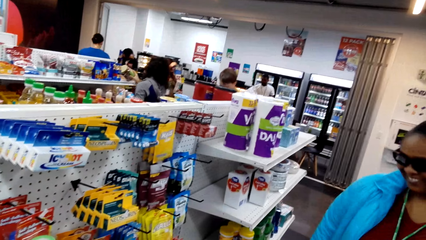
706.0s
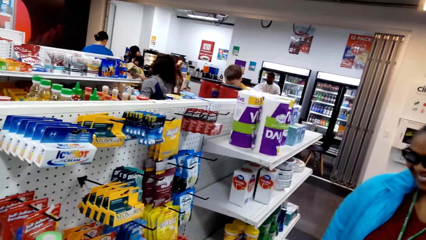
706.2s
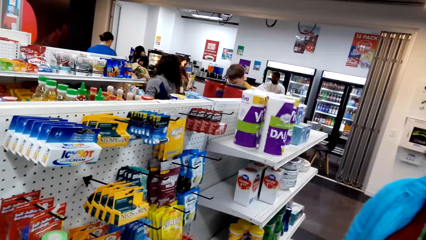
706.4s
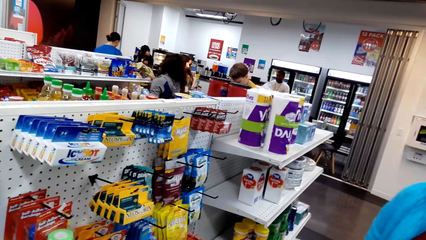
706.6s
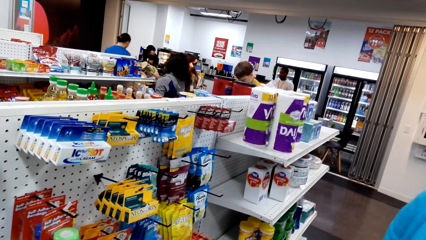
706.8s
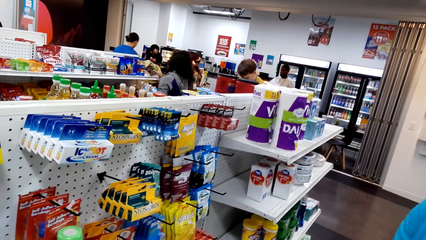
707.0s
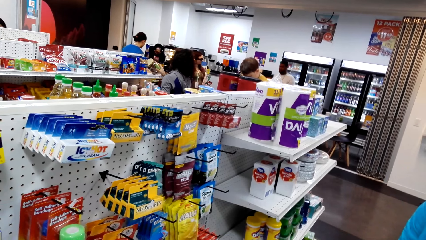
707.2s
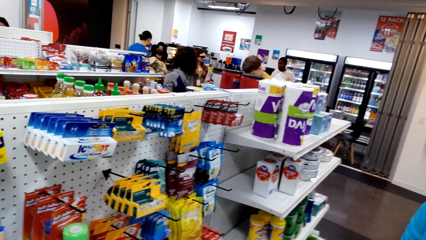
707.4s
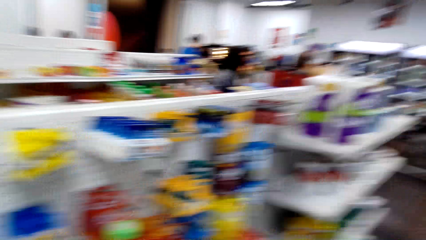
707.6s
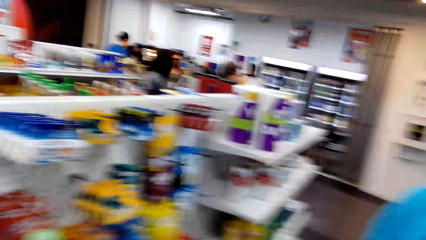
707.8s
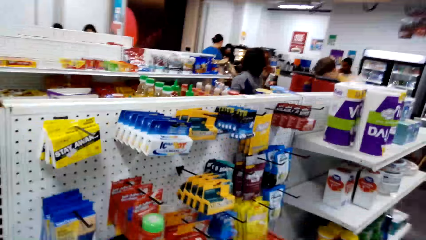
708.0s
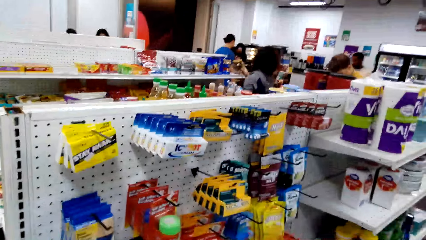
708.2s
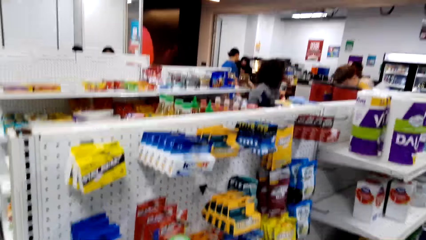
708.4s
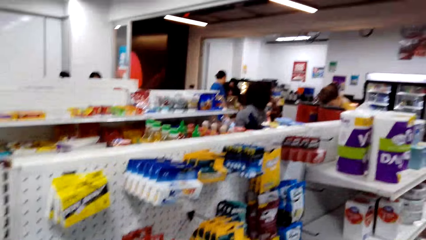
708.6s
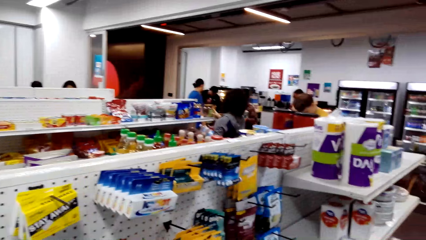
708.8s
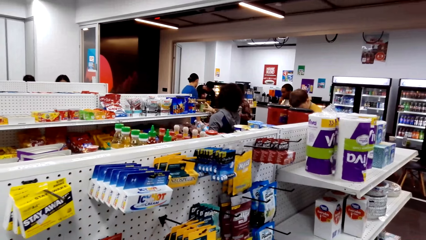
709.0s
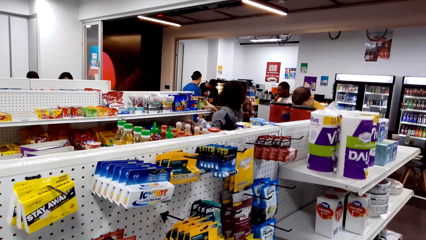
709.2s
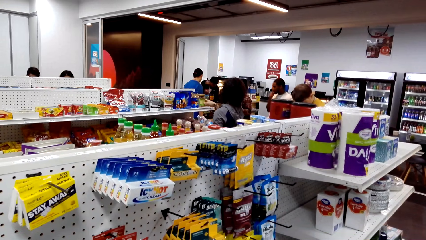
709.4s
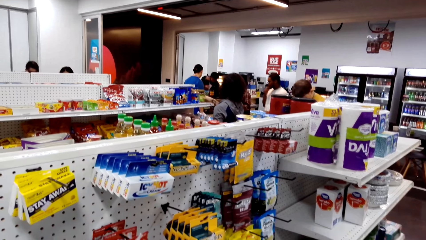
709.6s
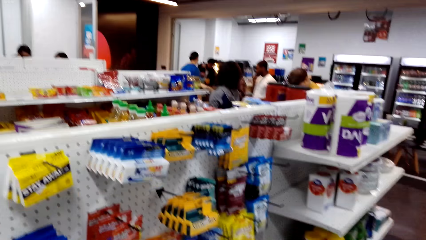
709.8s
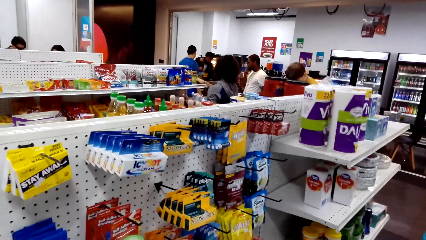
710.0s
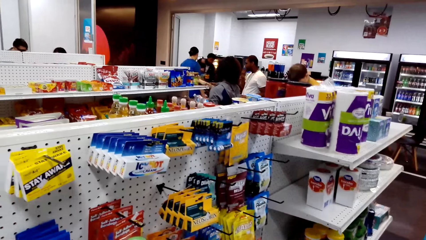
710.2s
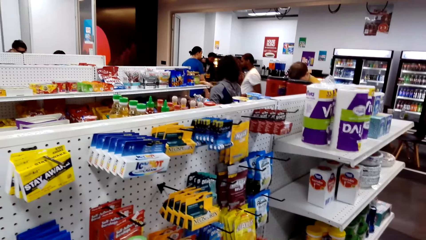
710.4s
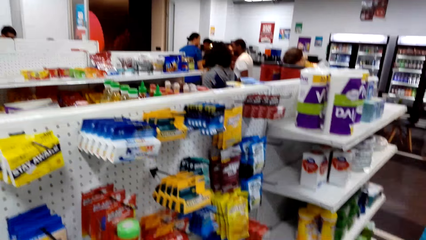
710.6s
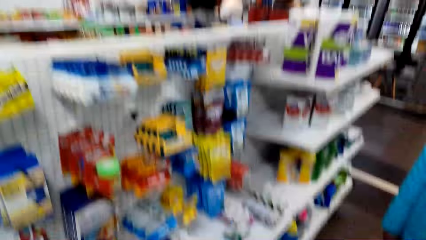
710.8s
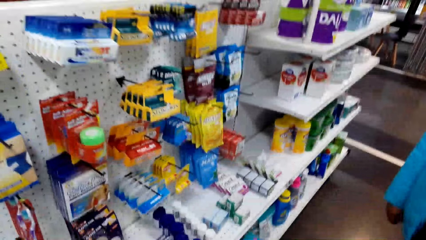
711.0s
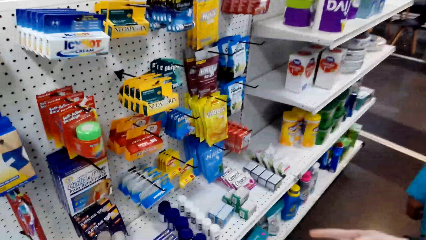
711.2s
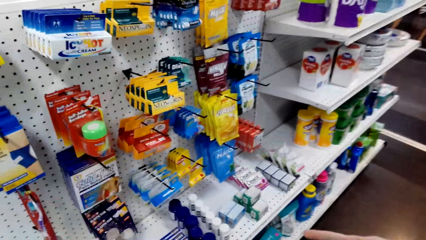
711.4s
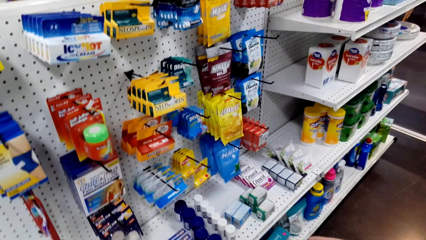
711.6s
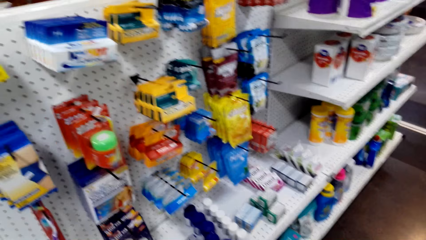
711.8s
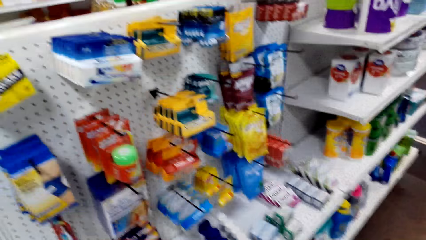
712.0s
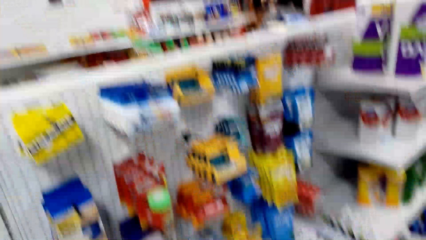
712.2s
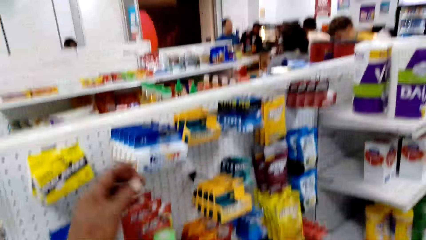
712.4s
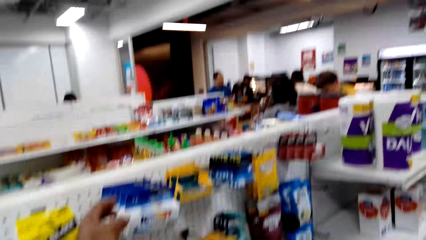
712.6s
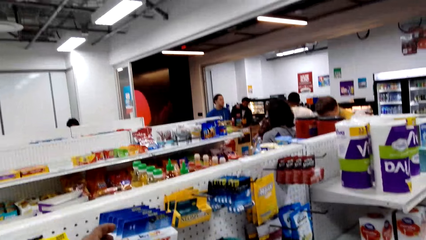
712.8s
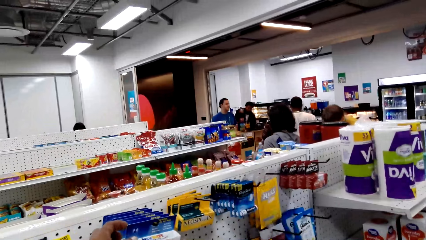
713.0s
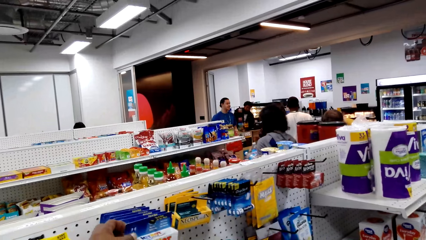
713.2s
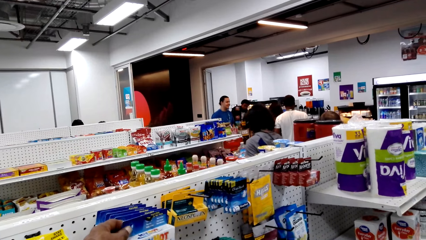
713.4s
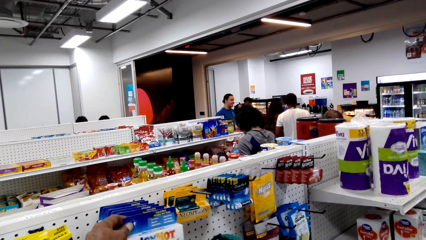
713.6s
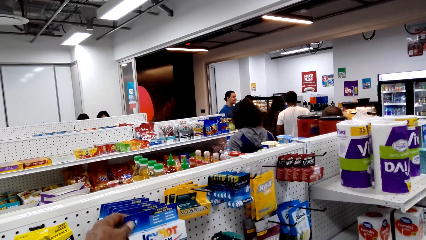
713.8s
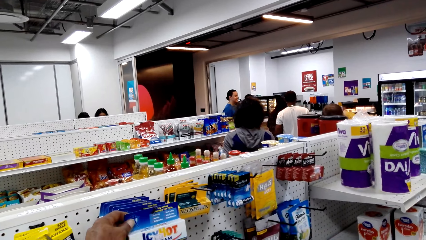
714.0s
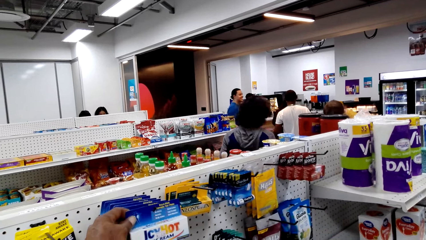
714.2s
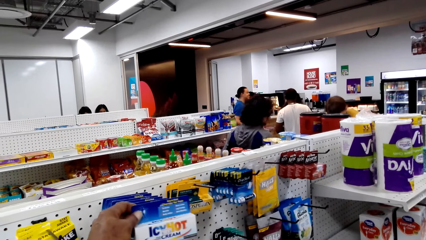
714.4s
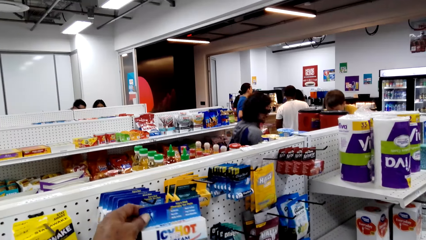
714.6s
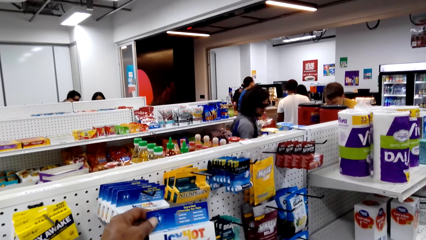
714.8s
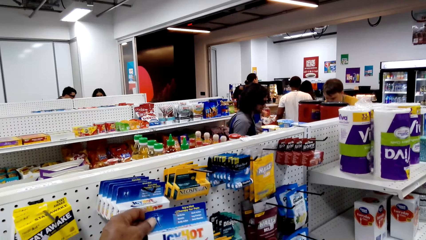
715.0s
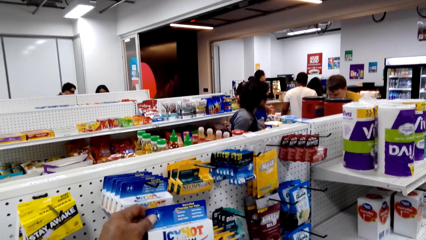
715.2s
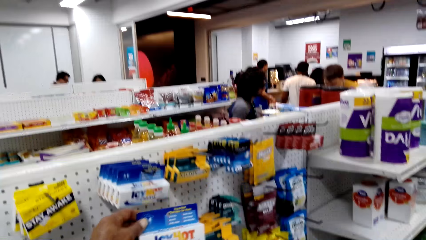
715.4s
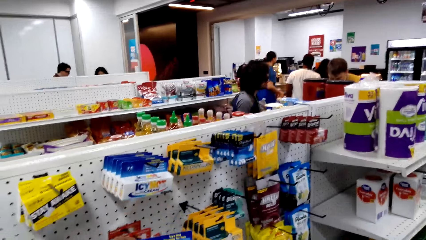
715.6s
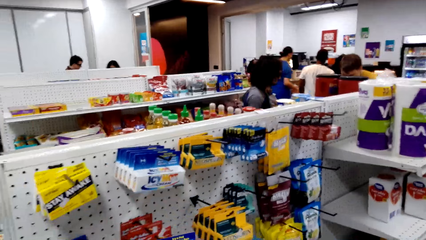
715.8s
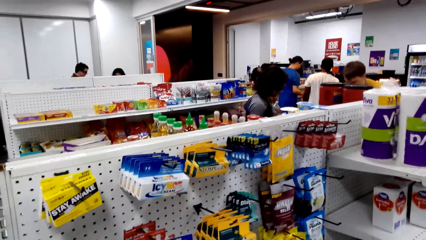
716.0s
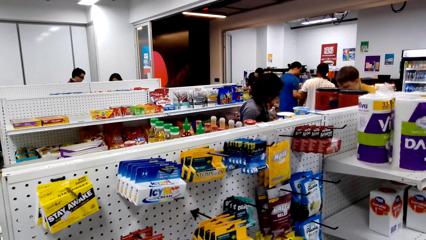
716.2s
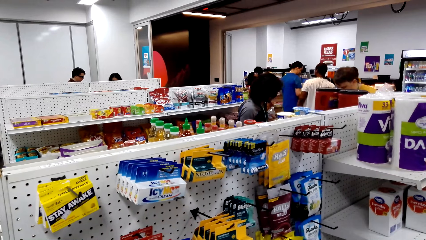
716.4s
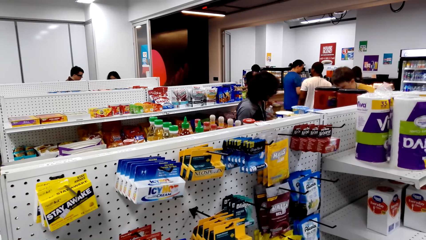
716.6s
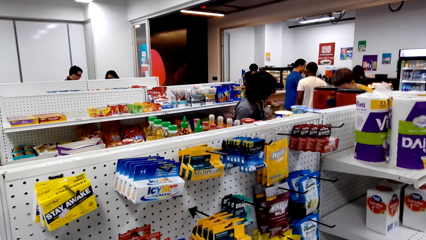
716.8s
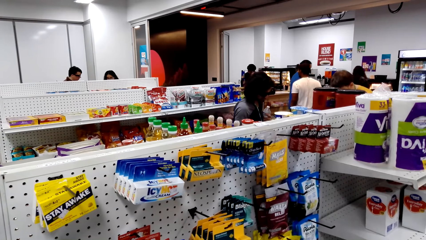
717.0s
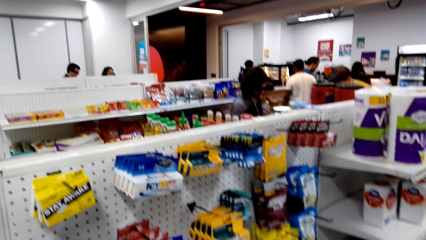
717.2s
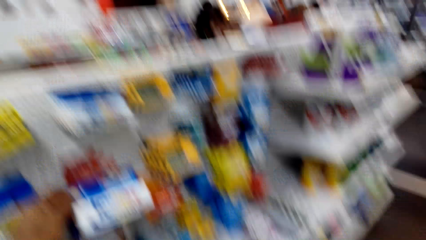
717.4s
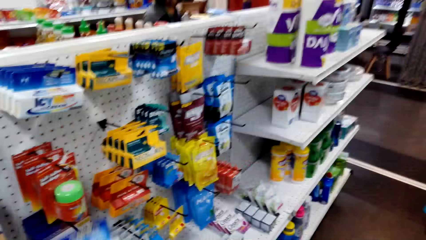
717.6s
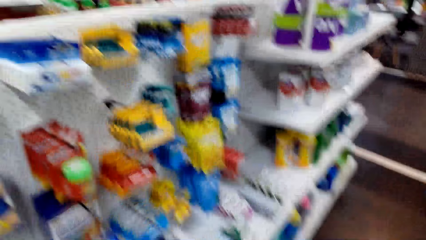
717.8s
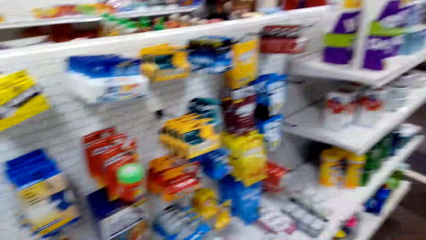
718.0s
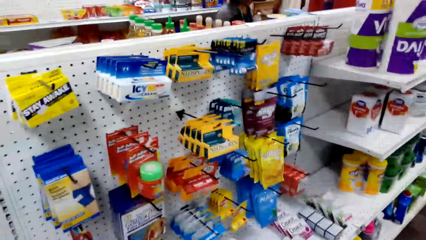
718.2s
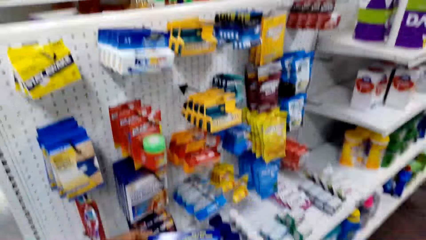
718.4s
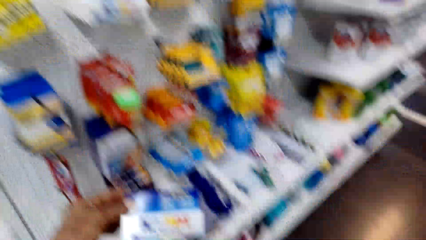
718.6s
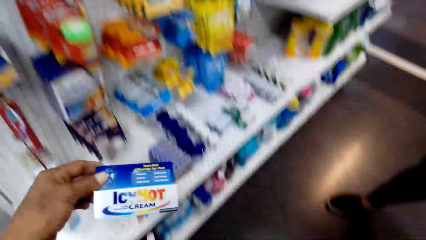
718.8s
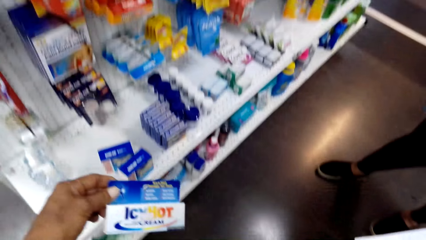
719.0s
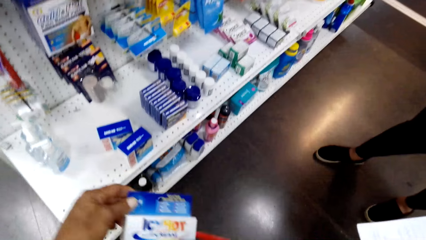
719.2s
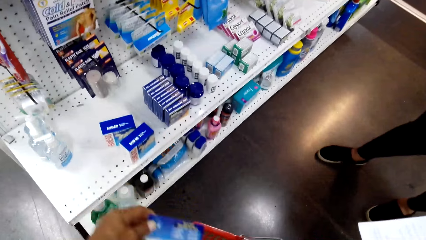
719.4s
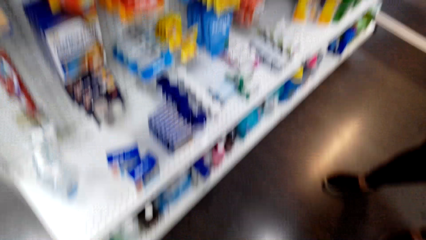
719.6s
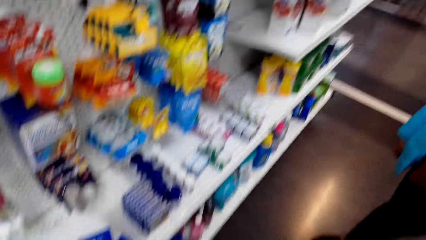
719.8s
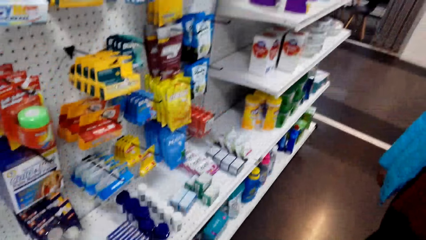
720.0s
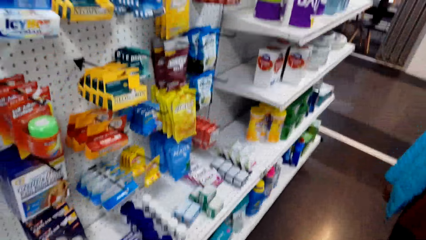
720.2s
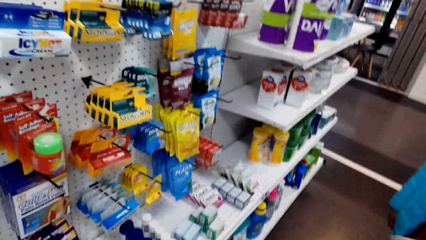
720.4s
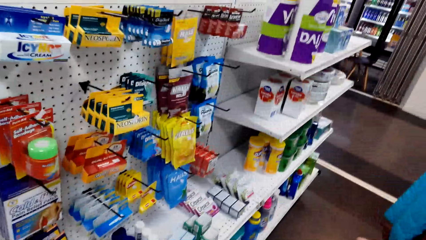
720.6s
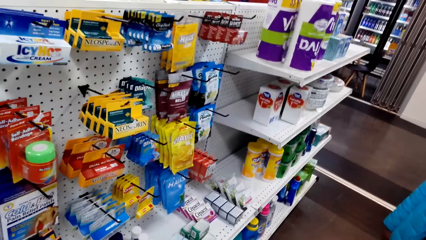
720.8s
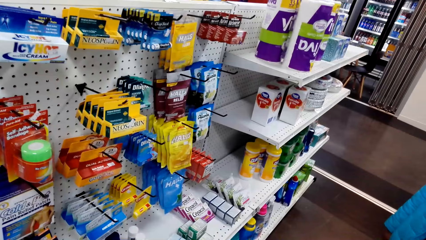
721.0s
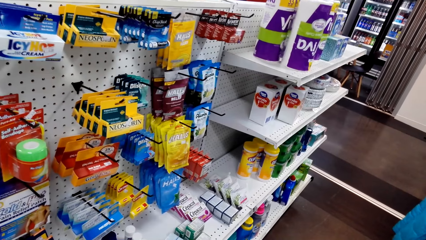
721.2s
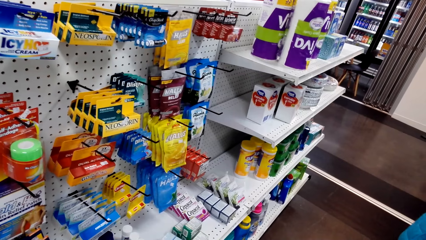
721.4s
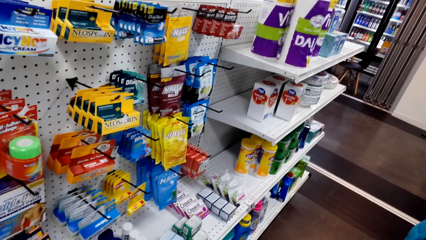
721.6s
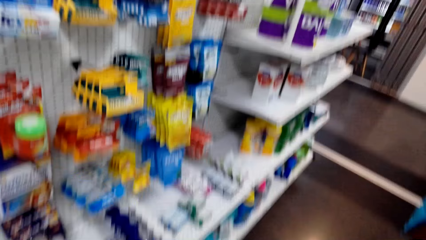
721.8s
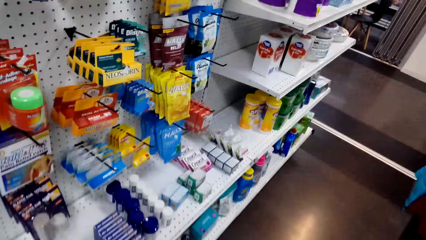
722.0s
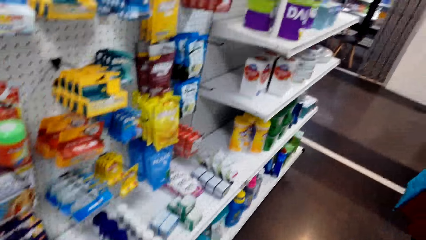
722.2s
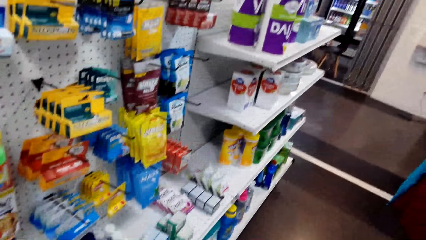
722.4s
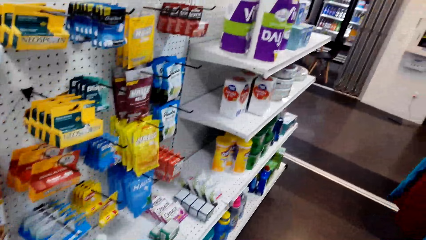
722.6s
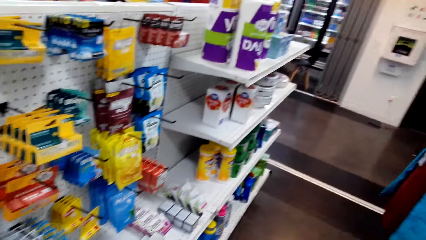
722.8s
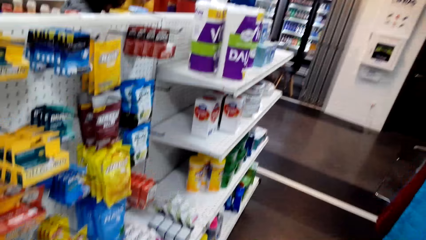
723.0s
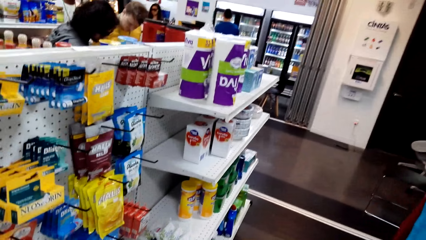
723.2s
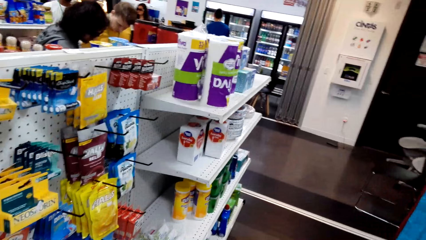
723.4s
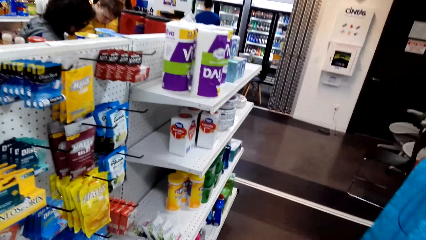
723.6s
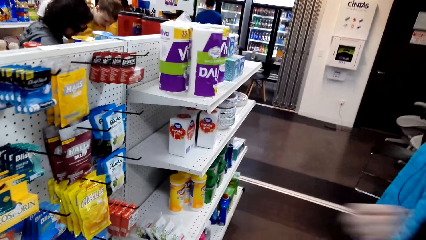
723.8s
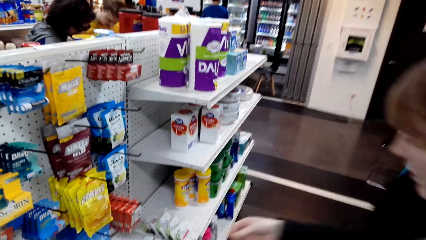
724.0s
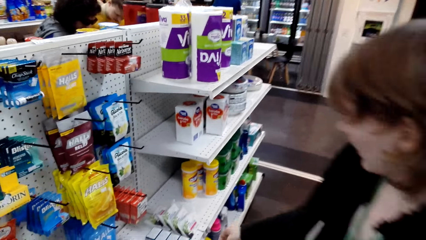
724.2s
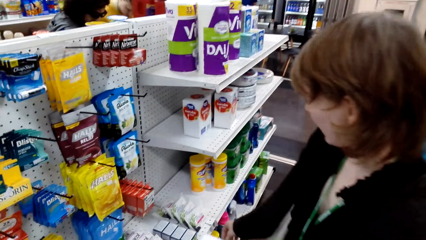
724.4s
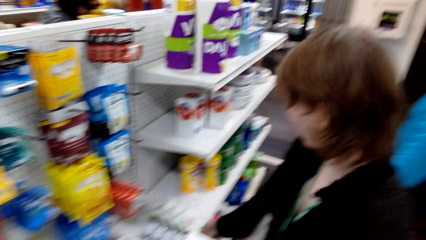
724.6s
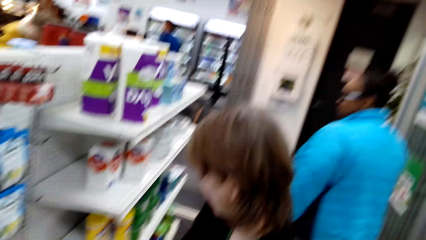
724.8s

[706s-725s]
The camera wearer looks around. A lady talks with another lady. The first lady talks with the other lady again. The camera wearer touches something. The other lady talks with the first lady. The camera wearer talks with the first lady. They hold something.
